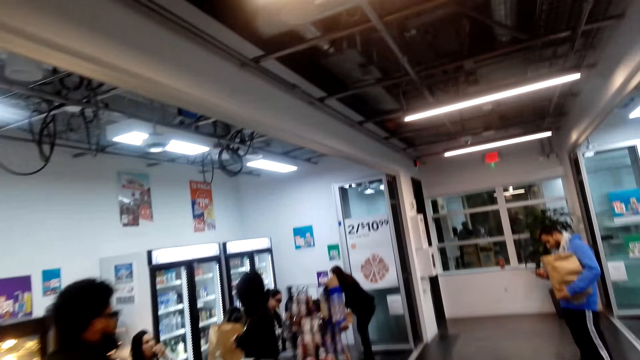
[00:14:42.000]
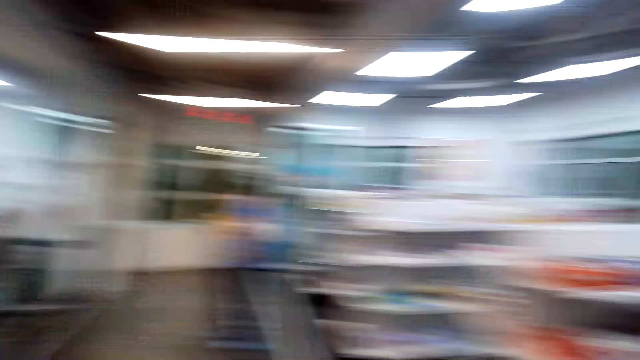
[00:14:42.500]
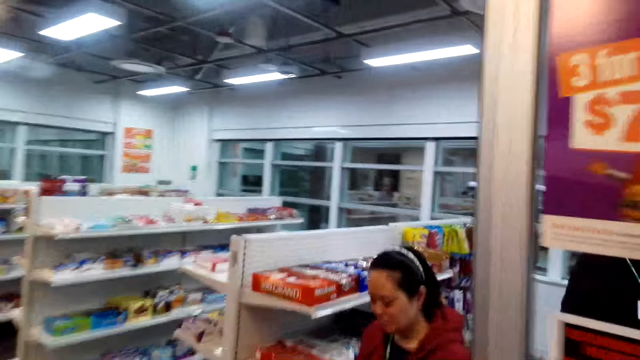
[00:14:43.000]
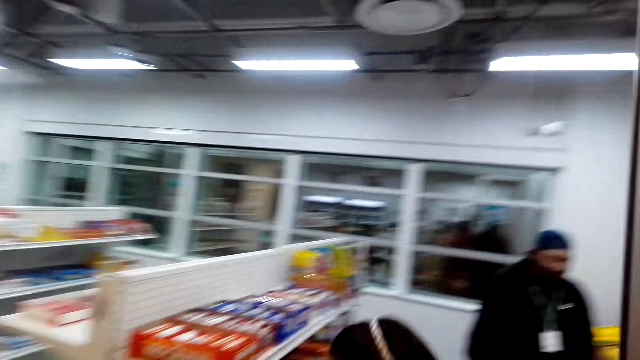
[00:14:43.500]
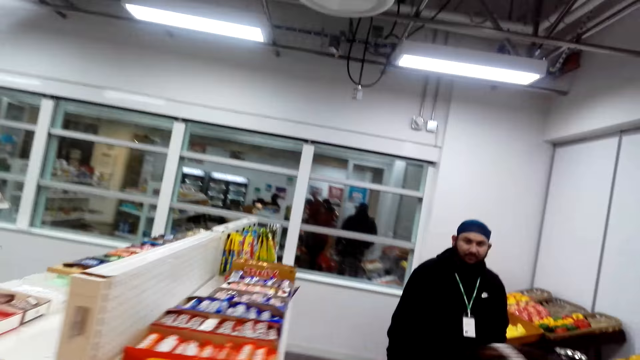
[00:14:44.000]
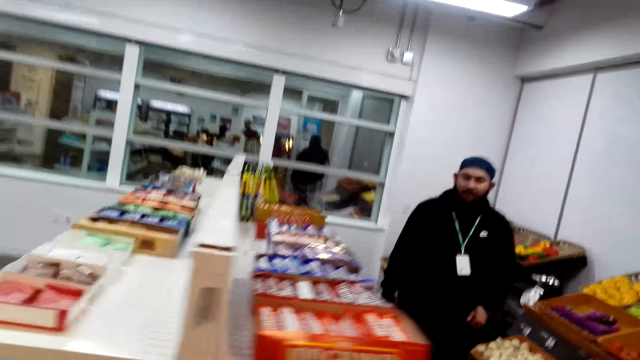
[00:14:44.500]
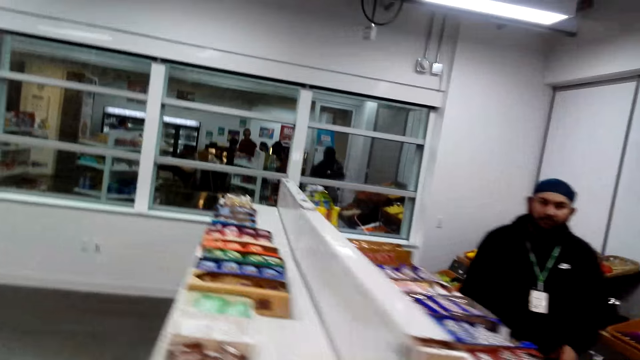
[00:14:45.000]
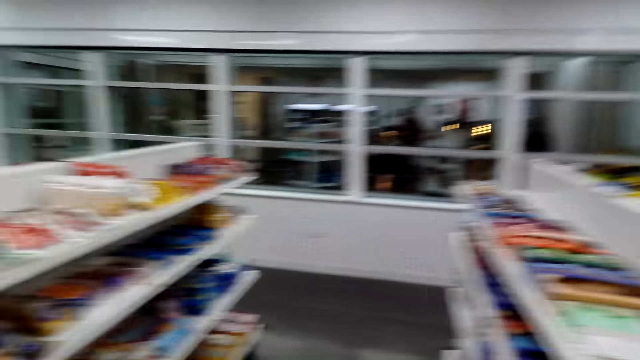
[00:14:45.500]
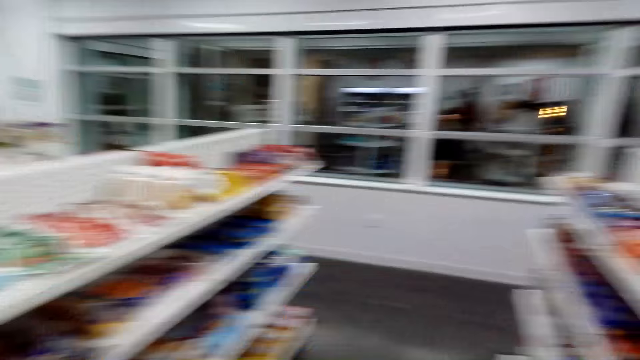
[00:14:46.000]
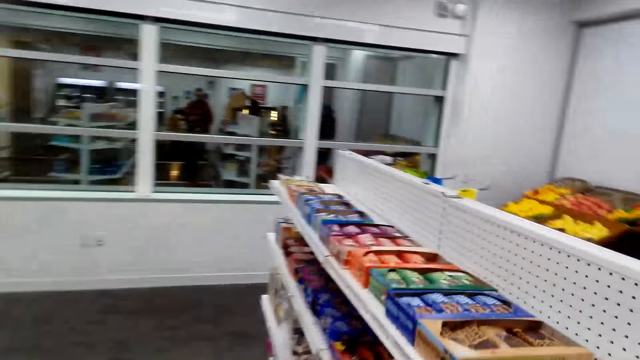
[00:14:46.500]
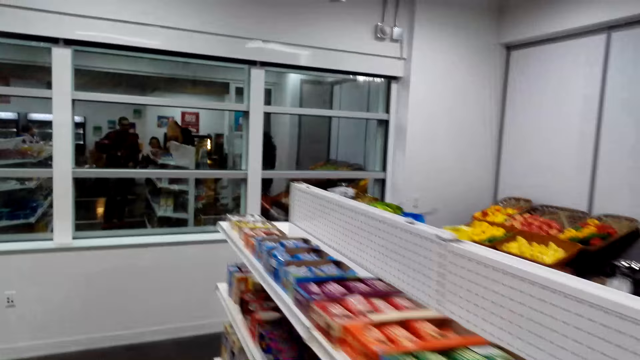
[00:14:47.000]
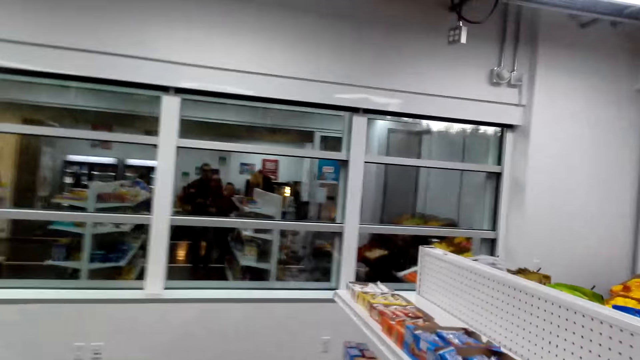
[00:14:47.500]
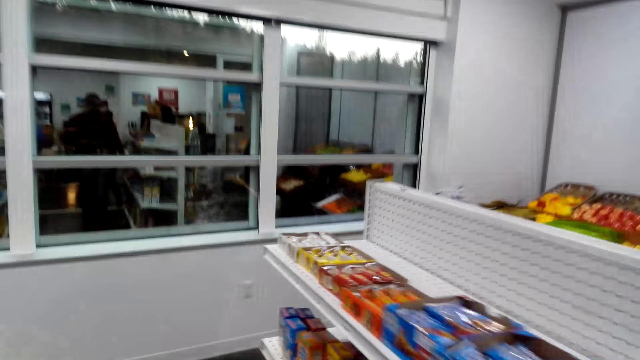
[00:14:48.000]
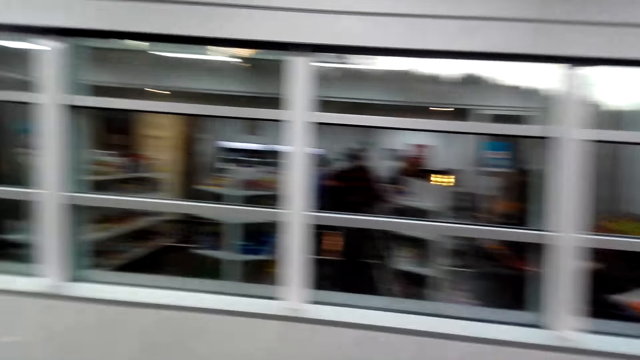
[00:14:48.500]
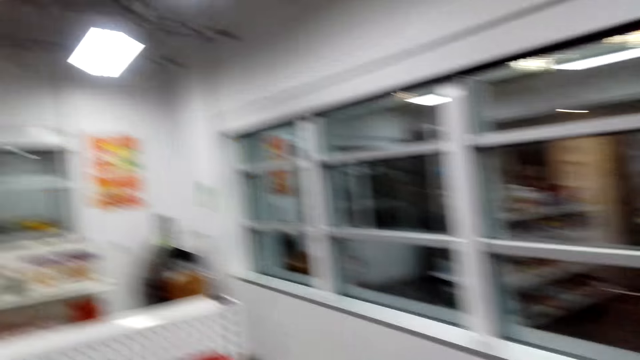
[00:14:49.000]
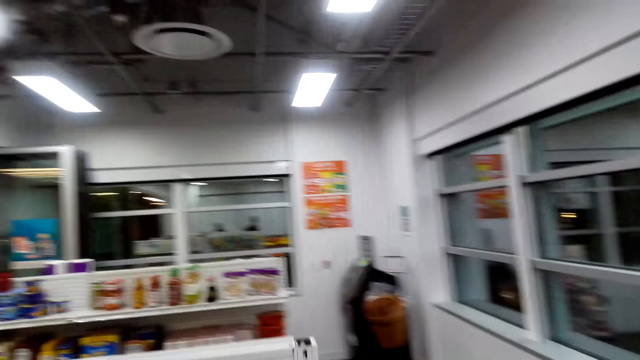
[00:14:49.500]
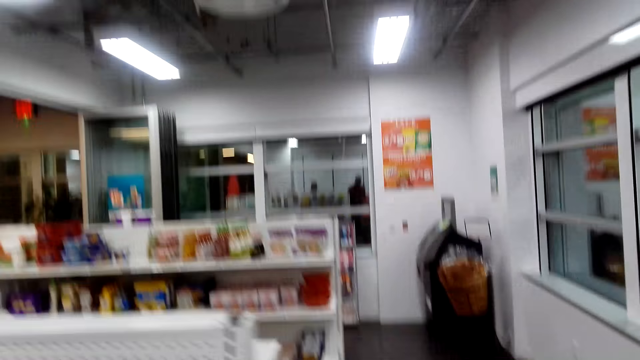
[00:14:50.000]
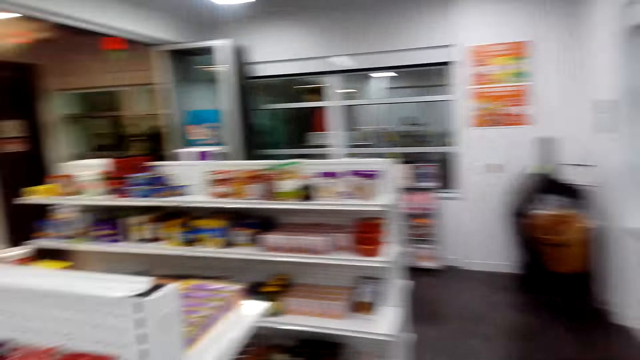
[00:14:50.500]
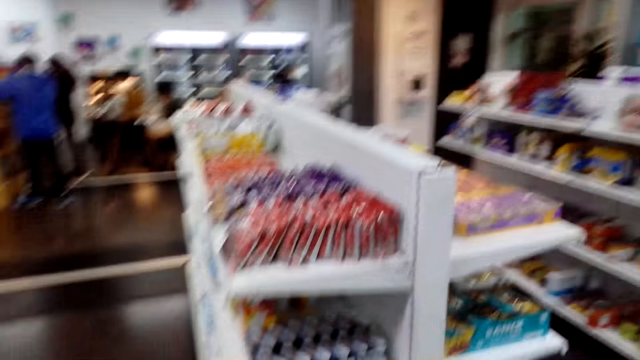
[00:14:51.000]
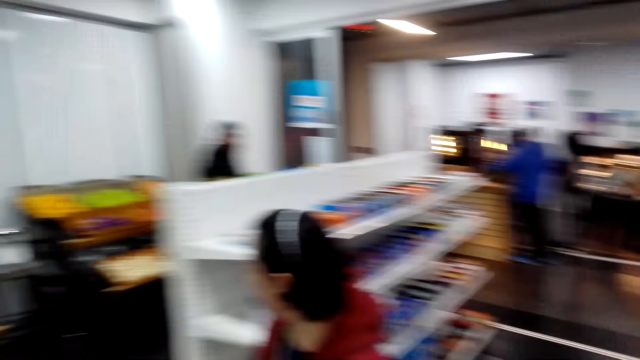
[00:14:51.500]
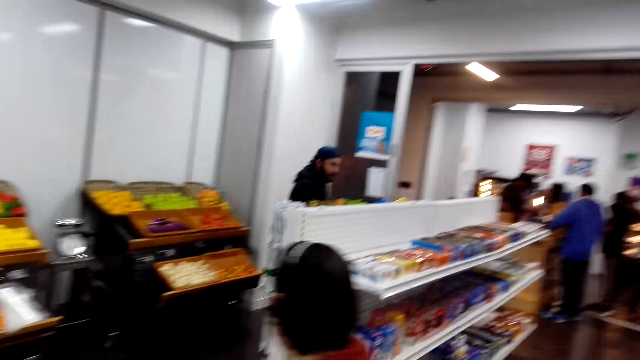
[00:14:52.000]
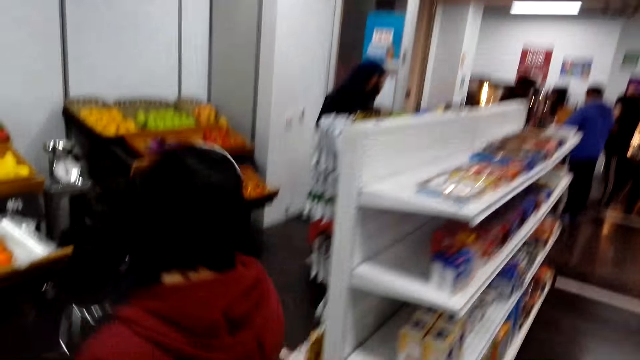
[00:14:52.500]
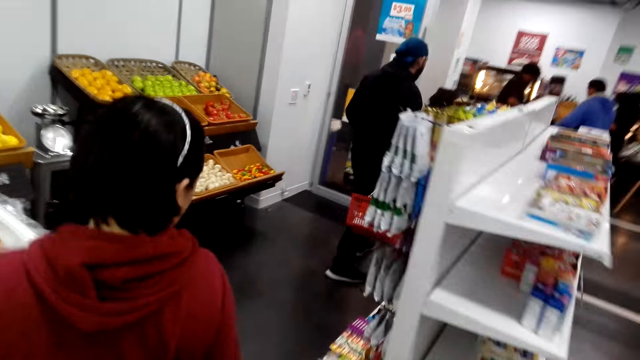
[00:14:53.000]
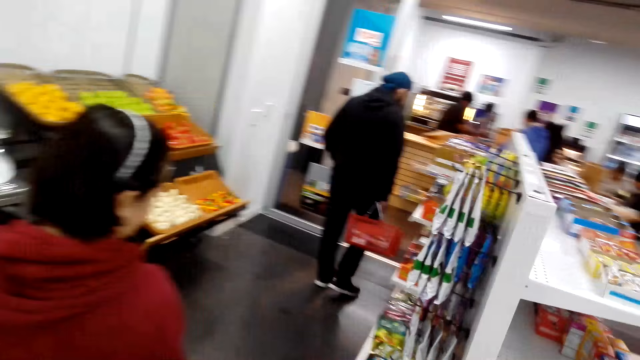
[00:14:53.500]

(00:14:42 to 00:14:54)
The camera wearer walks in the supermarket.

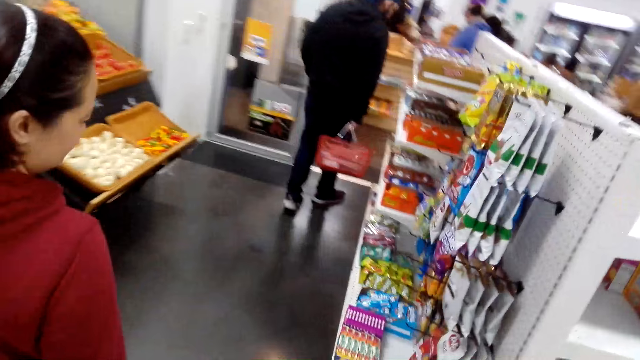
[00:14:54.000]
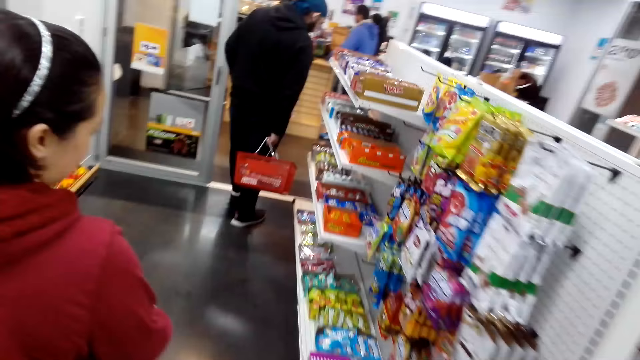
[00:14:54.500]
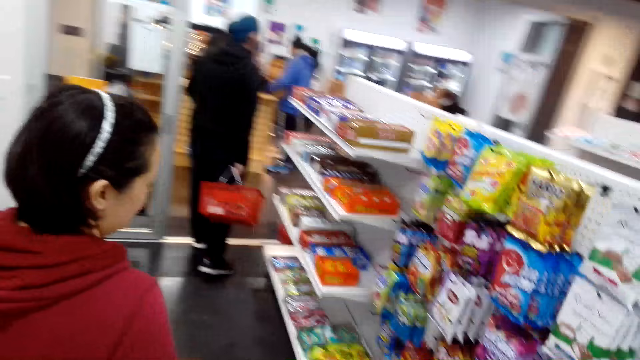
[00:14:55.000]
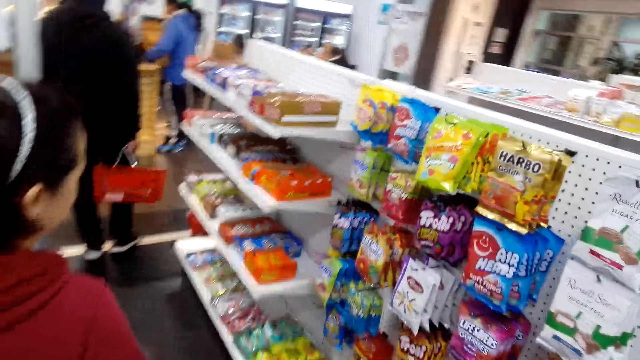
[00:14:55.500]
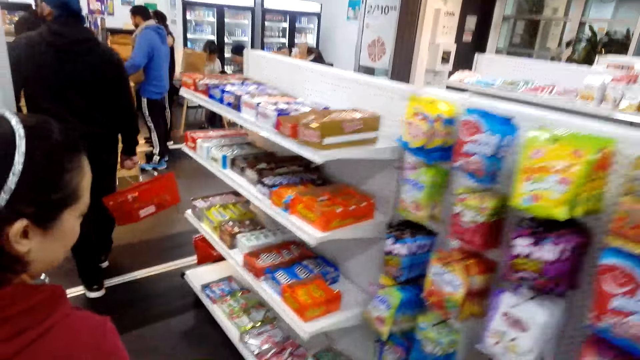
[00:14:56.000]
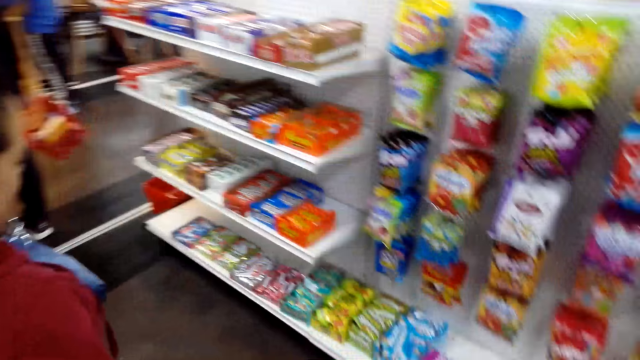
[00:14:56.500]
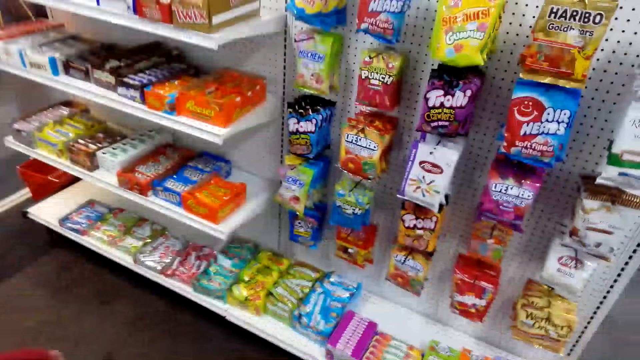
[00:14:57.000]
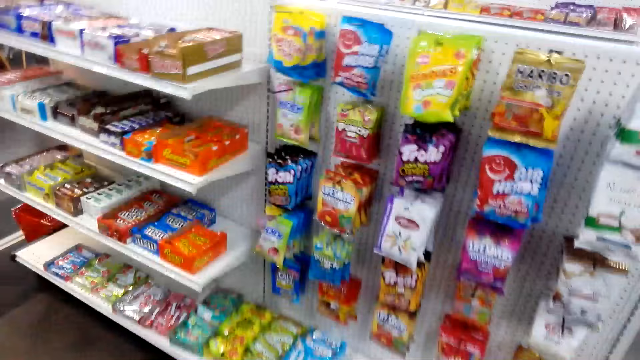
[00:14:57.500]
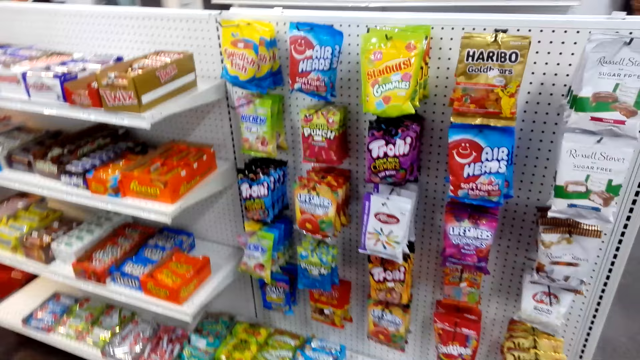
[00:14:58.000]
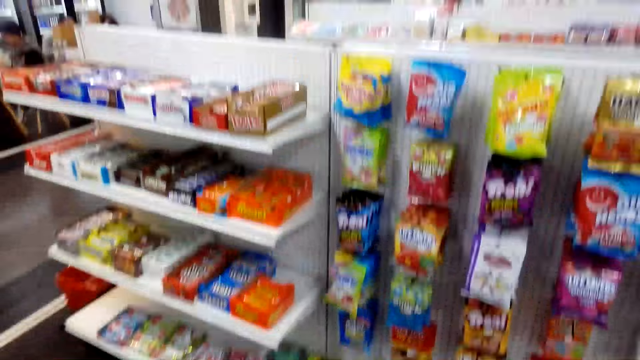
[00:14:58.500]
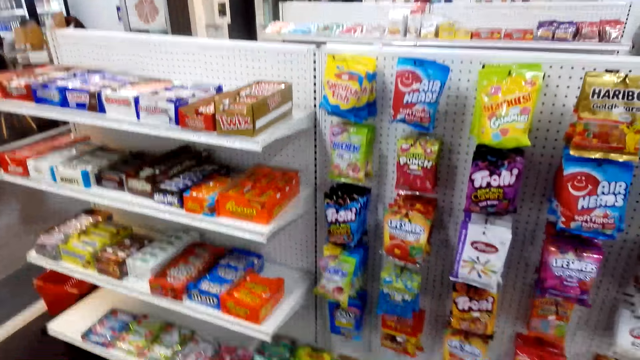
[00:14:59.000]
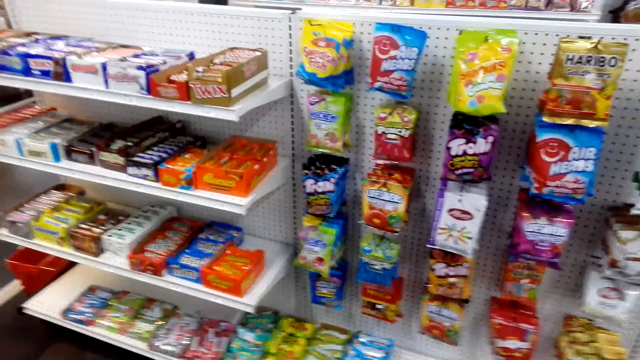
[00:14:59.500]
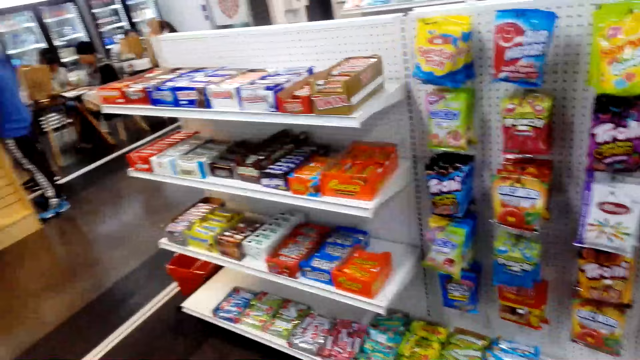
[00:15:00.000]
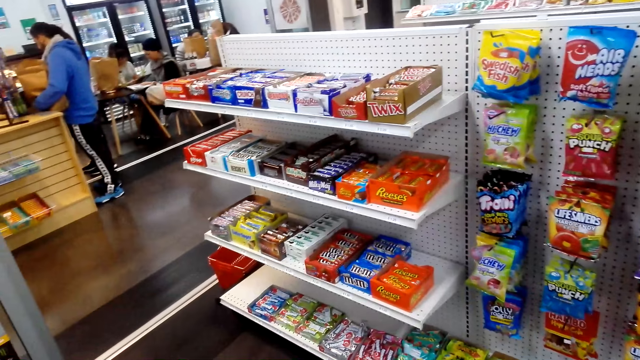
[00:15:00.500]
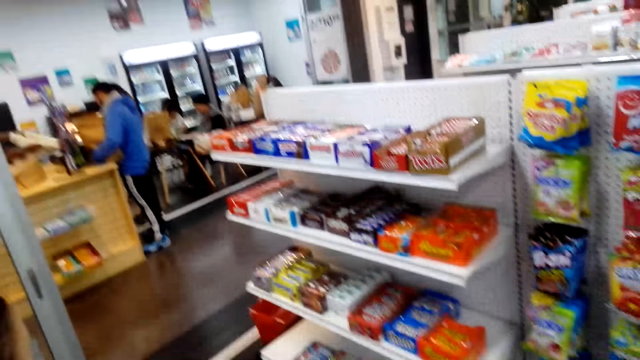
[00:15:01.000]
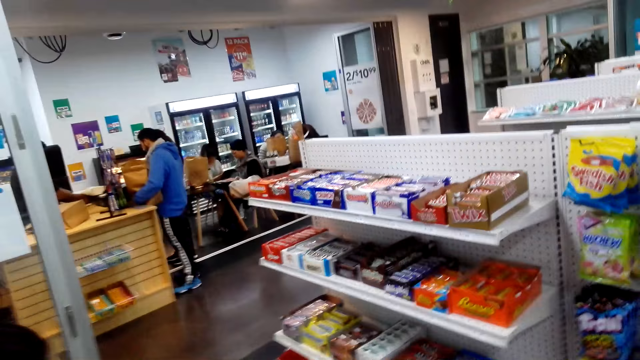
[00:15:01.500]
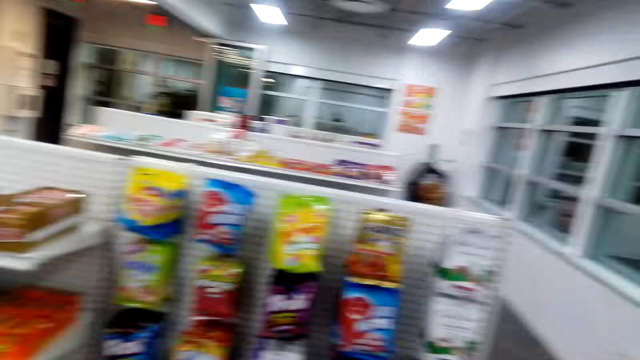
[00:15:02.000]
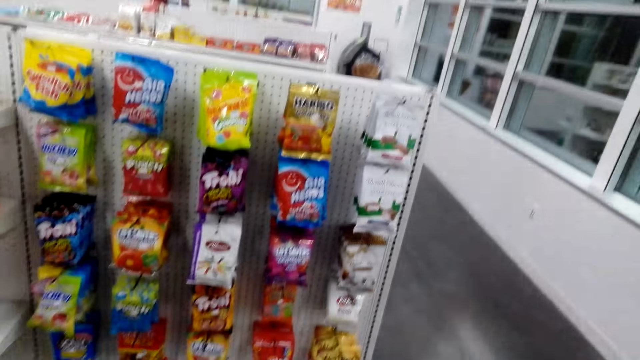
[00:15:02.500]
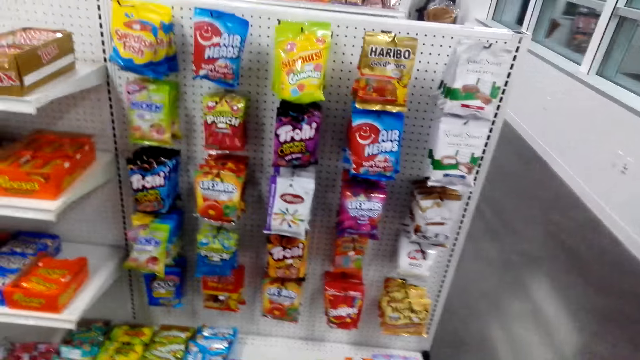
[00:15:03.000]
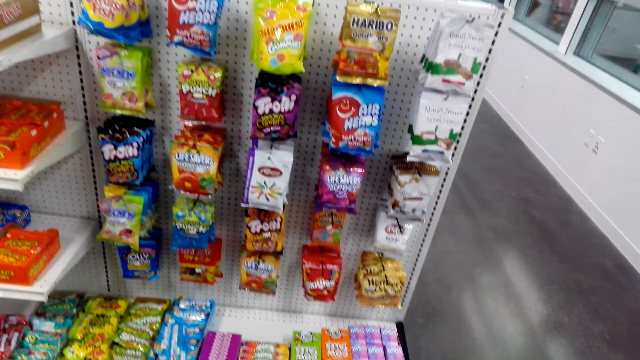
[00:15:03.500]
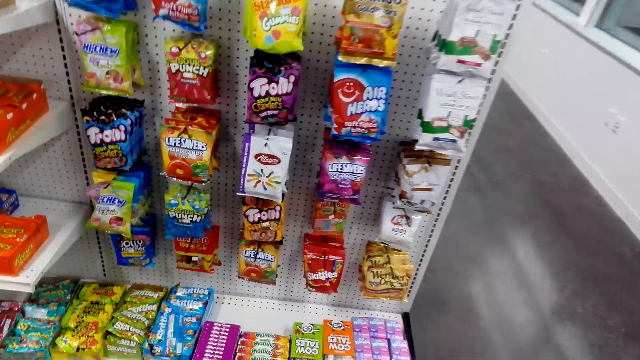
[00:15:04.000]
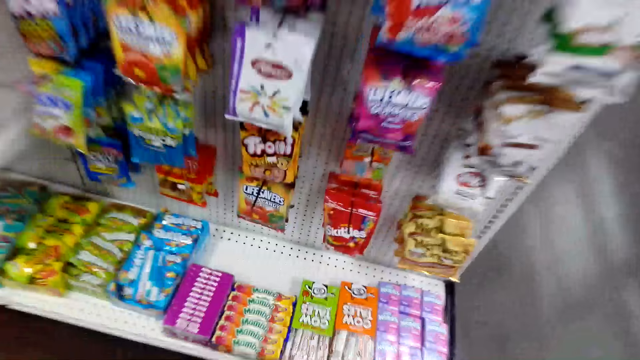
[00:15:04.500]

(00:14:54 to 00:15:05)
The camera wearer stares around the shop.
